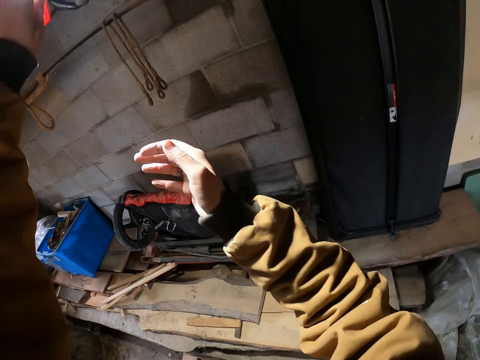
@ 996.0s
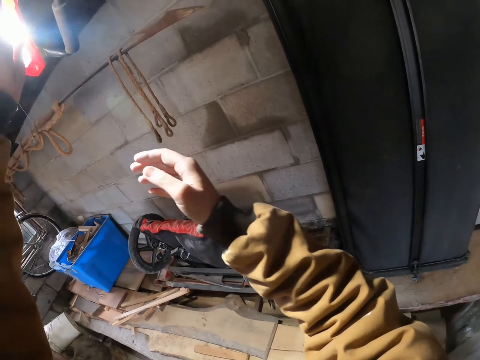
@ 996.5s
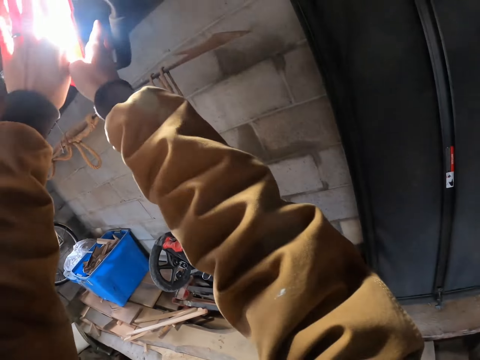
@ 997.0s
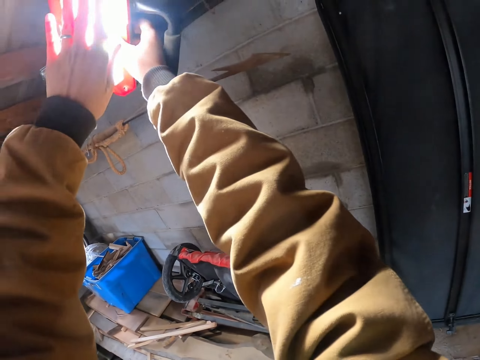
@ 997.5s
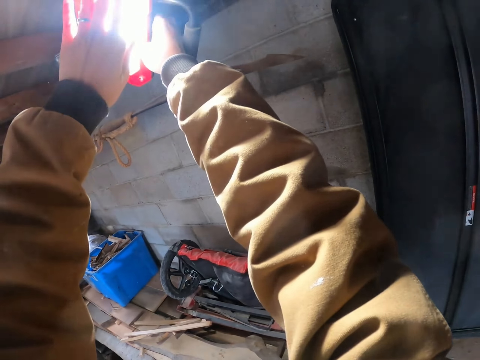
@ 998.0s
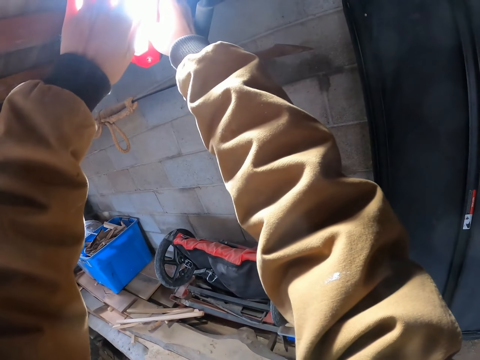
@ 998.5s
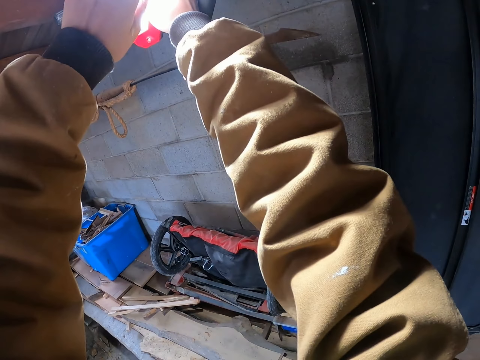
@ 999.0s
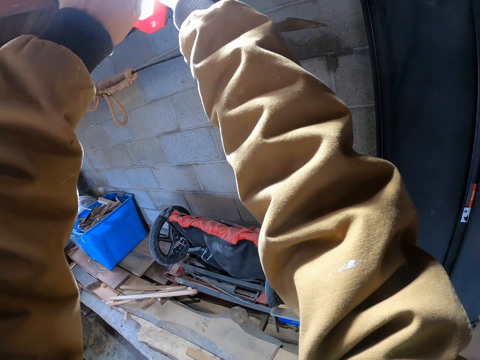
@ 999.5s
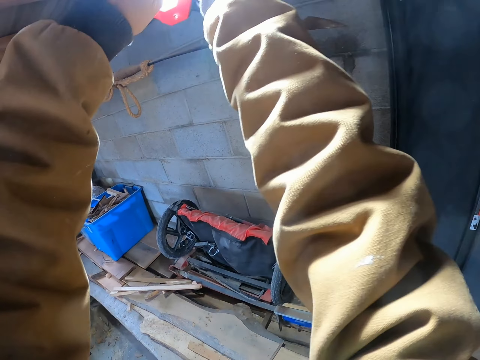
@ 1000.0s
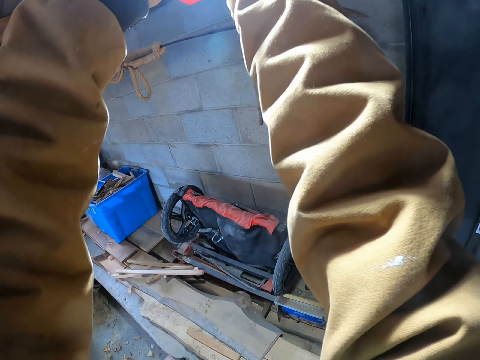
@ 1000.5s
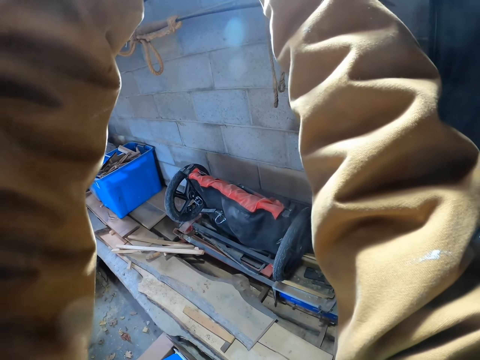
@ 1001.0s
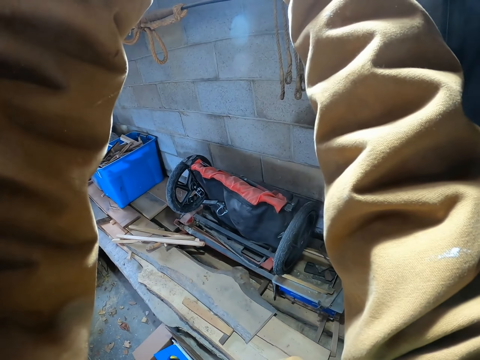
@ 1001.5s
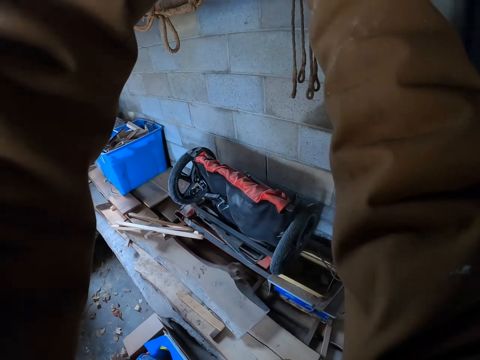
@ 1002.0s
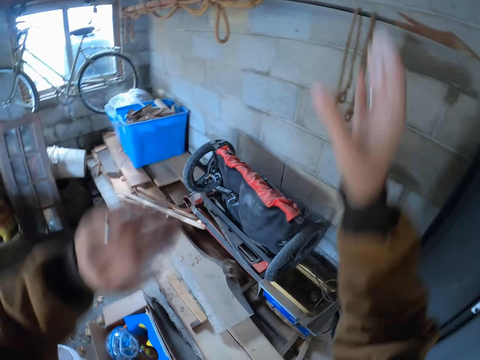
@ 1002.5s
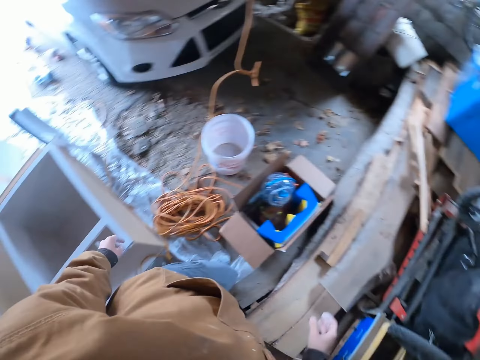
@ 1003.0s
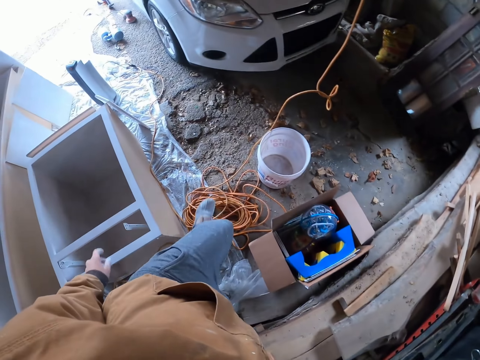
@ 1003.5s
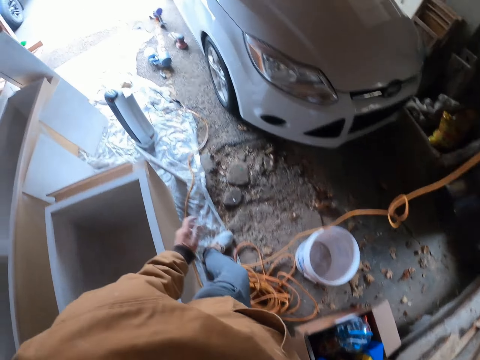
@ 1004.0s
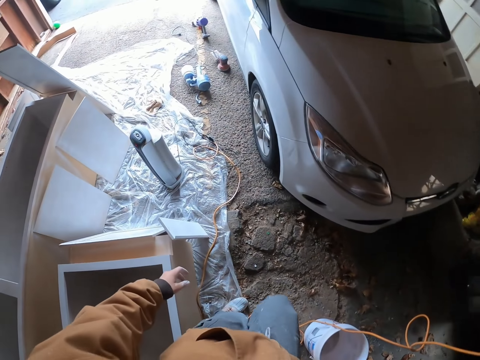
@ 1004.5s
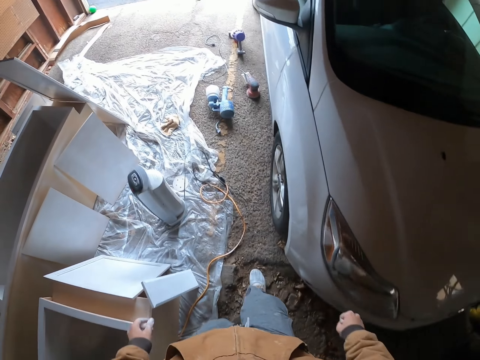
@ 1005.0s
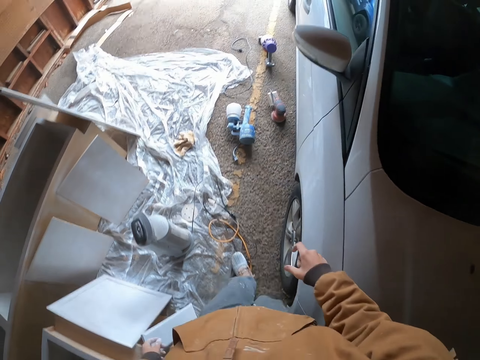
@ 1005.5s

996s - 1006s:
The camera wearer adjusts a torch. They hold a work light with hands. They walk towards a paint sprayer.

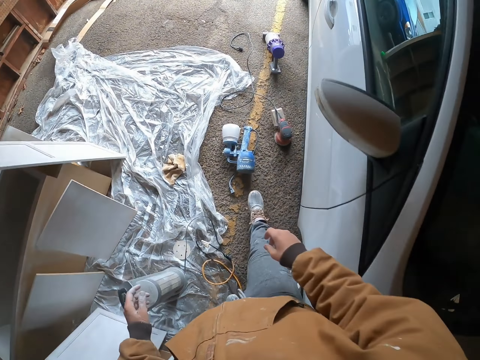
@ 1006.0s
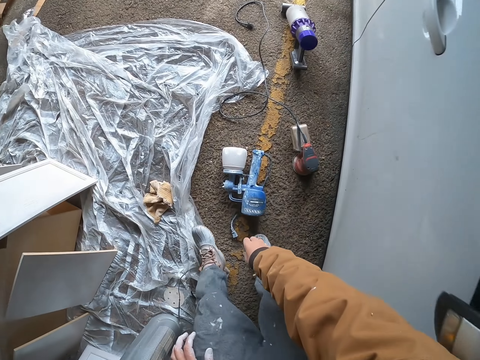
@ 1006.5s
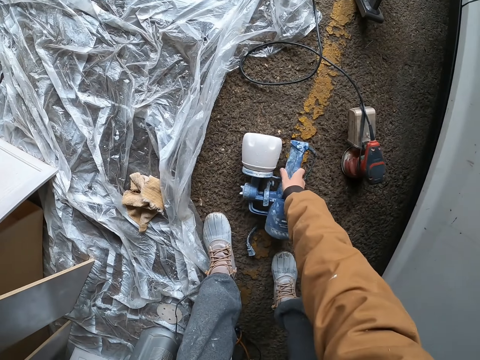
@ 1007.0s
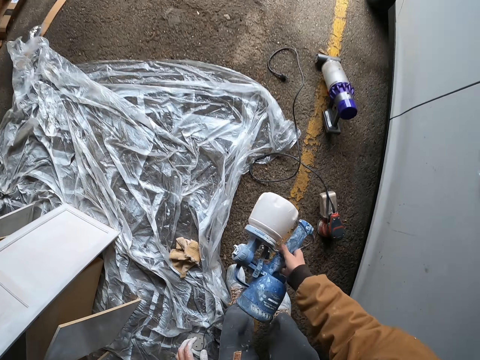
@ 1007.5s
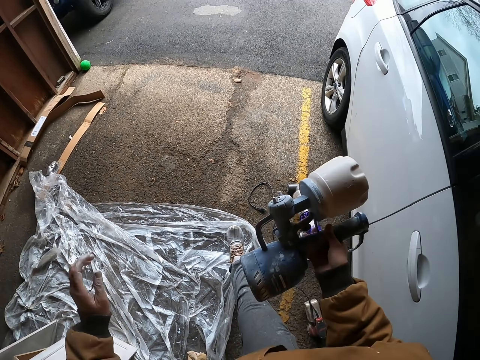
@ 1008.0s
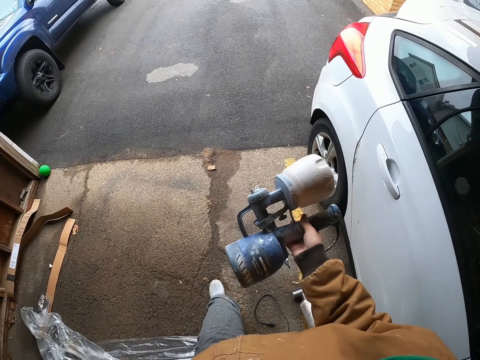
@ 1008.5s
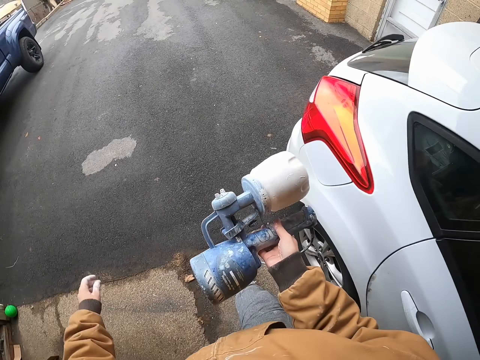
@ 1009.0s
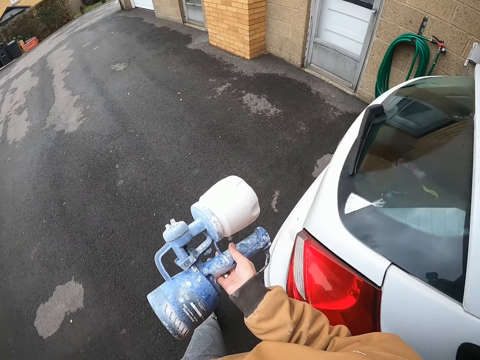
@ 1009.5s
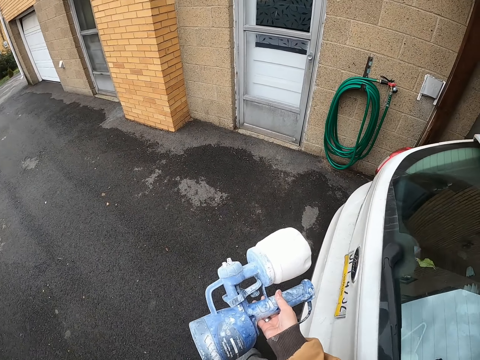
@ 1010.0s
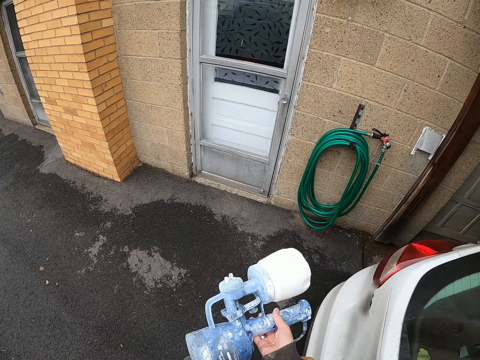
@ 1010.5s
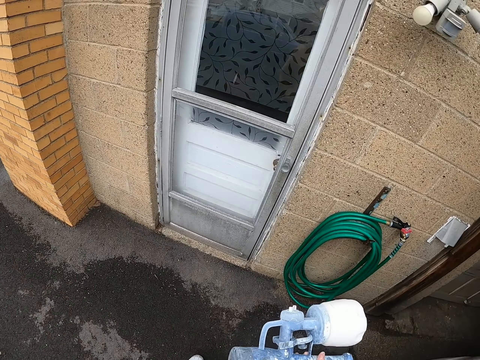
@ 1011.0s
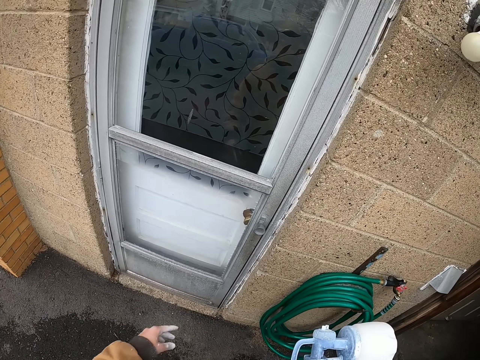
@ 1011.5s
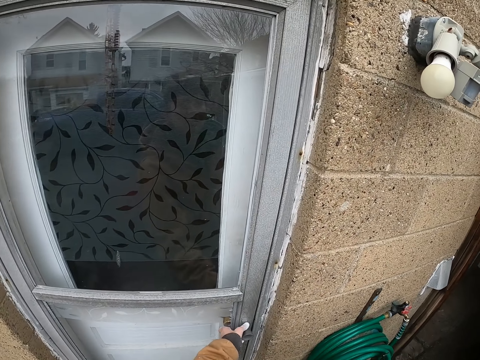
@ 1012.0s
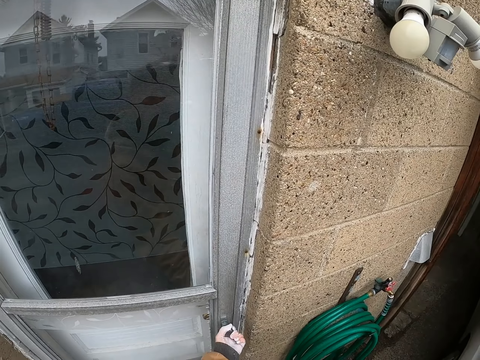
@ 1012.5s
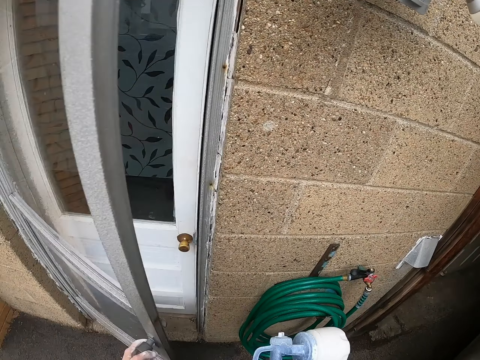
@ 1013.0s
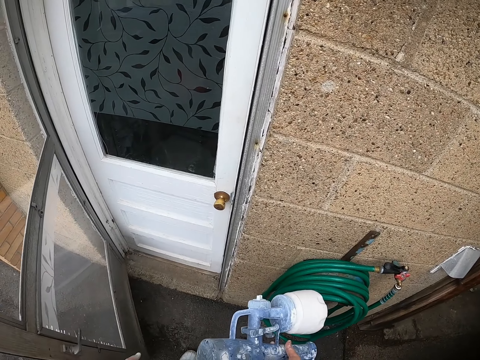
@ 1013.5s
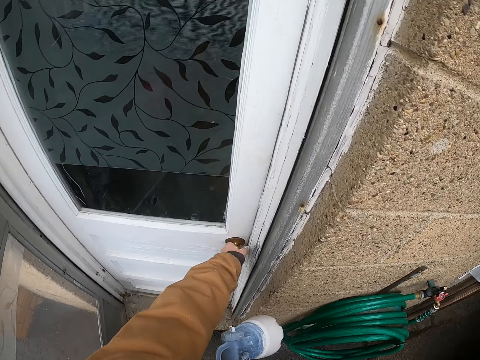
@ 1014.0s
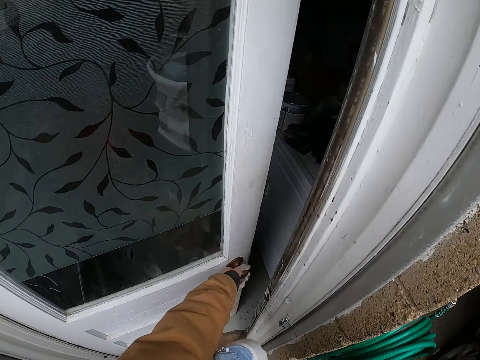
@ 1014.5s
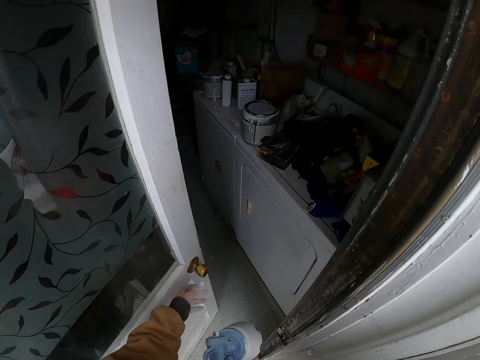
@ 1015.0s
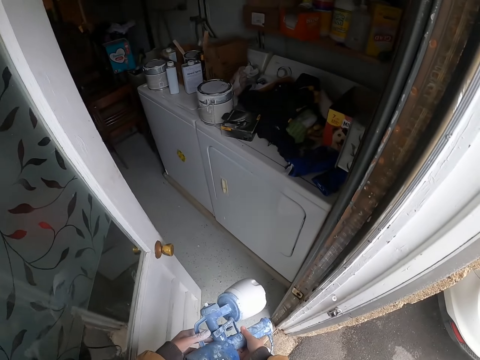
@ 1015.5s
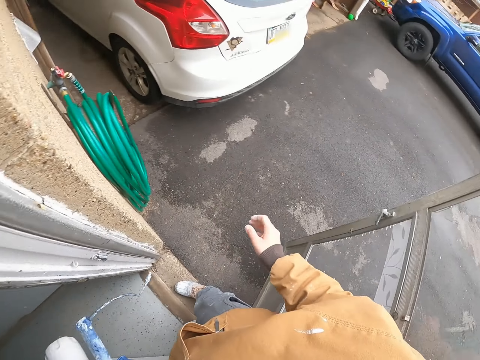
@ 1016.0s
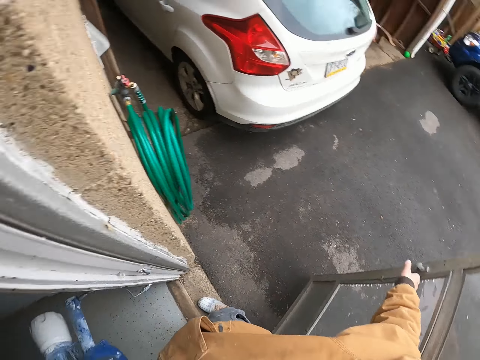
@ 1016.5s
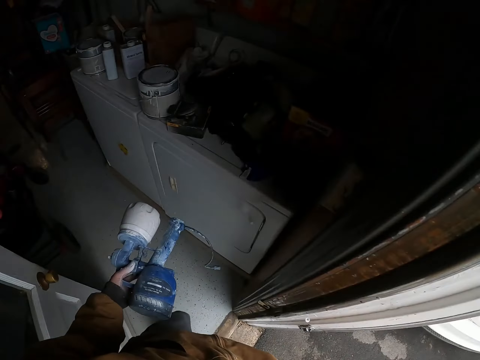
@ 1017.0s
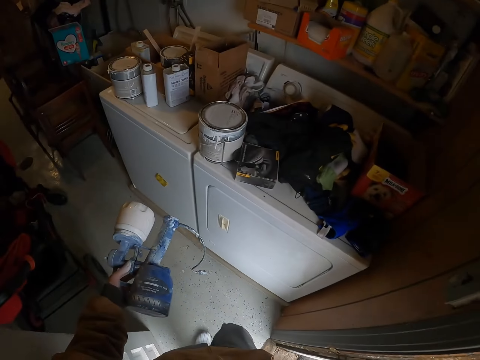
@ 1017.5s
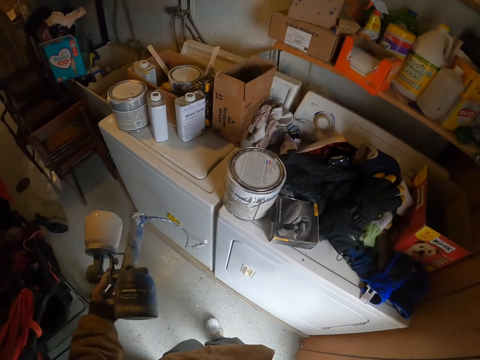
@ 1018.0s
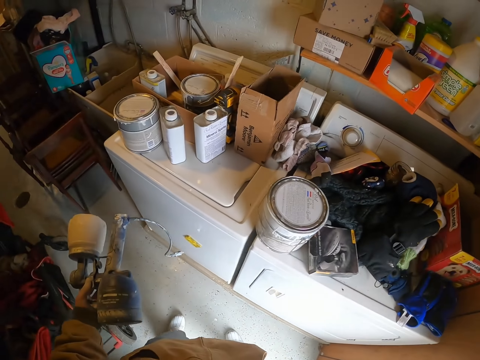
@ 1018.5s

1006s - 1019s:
The camera wearer picks up a paint sprayer. They walk in the compound, walk towards a door. They open the door. They open another door. They switch the paint sprayer to the other hand. They walk in a room. They close the door. They walk in the room.

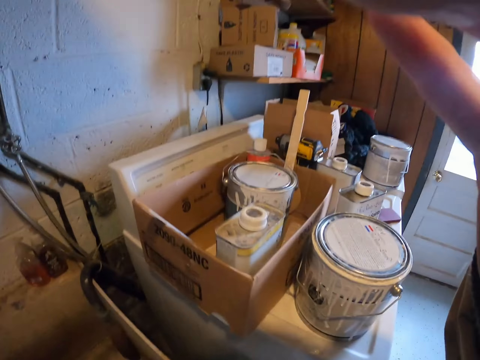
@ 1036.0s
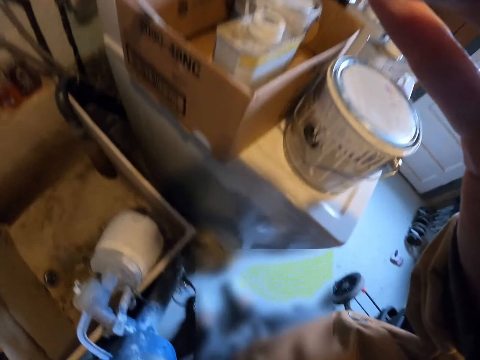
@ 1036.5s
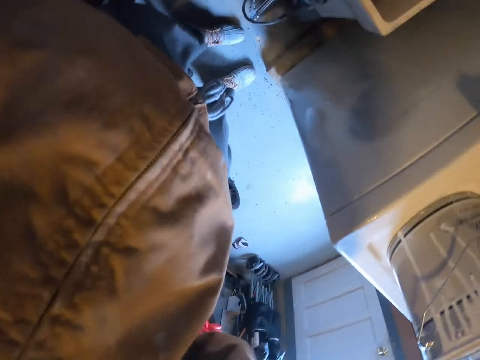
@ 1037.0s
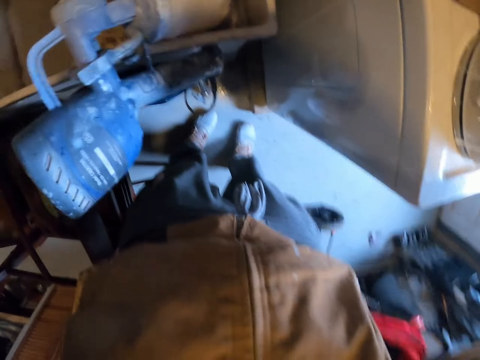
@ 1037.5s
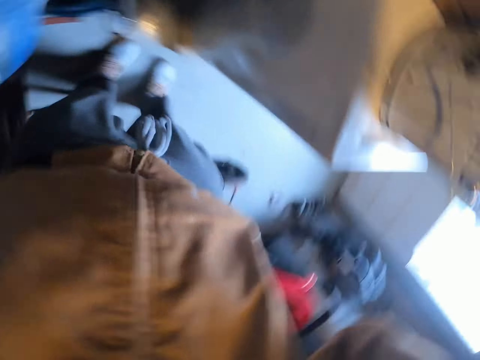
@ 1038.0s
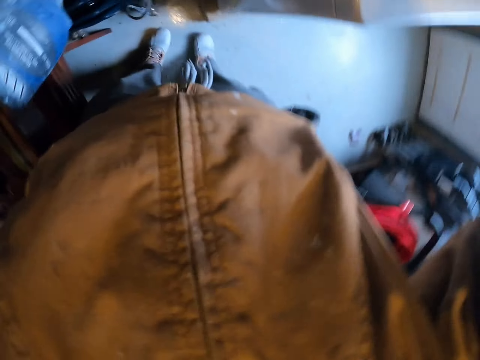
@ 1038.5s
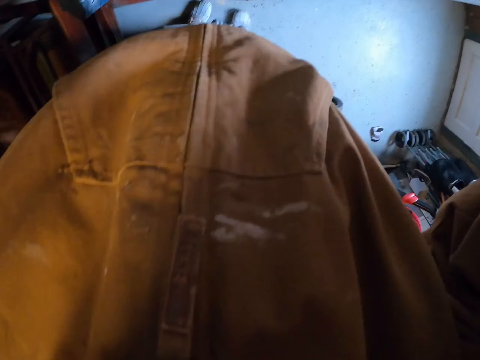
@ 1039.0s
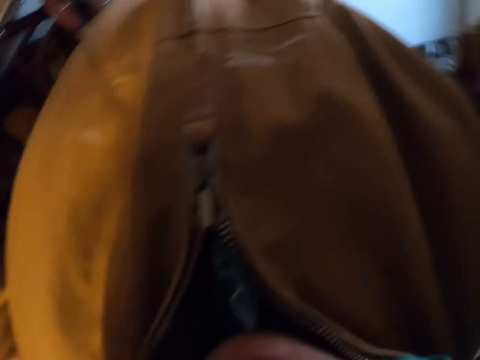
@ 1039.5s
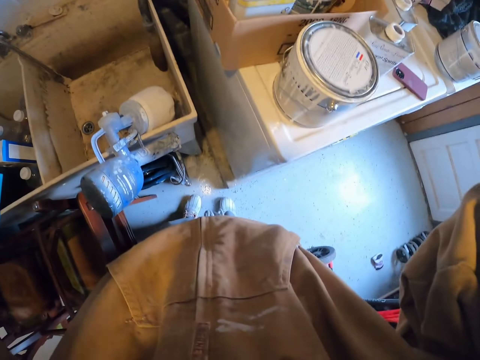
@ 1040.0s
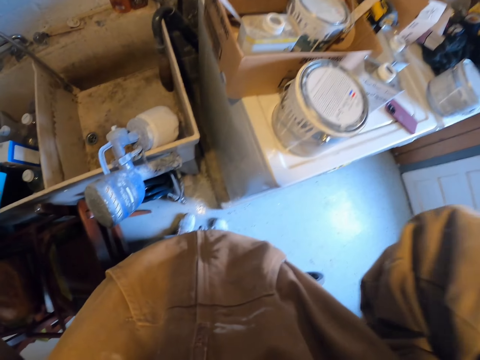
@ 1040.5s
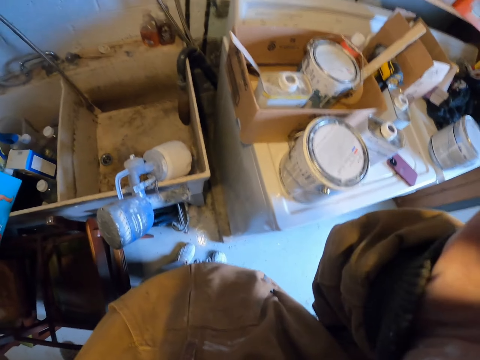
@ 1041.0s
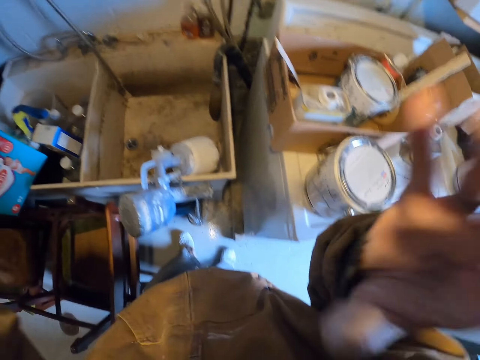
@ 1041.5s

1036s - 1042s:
The camera wearer adjusts the camera.
